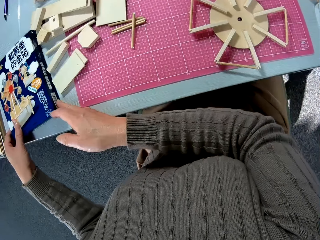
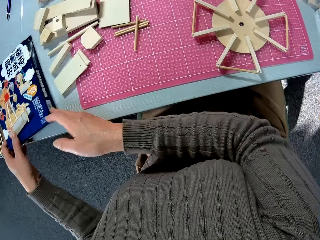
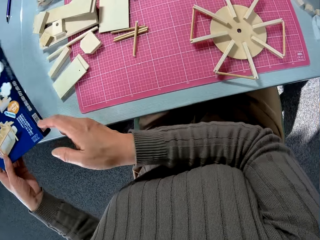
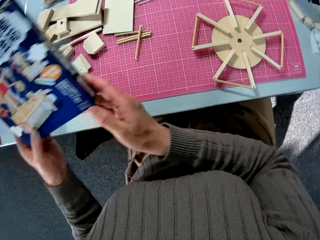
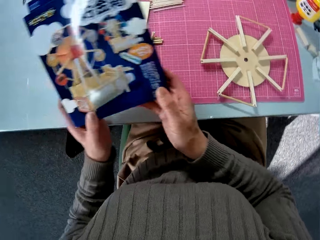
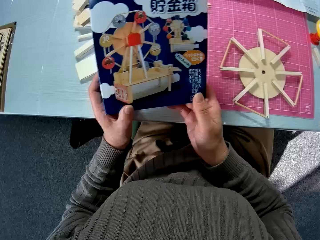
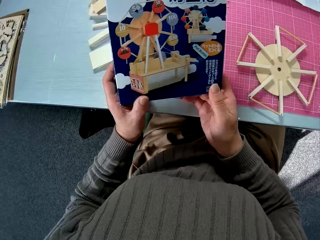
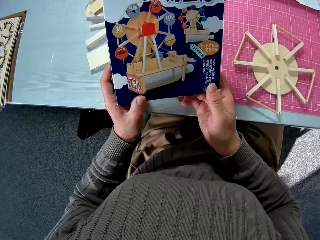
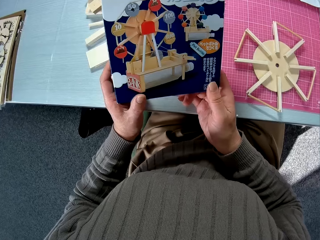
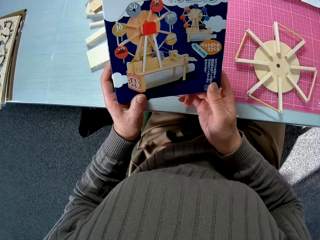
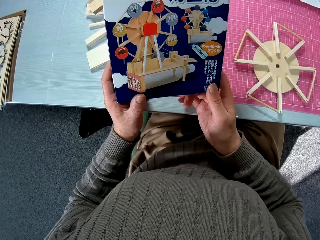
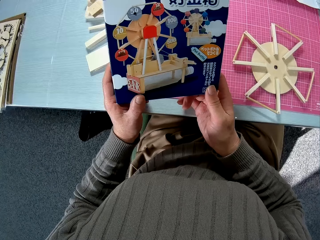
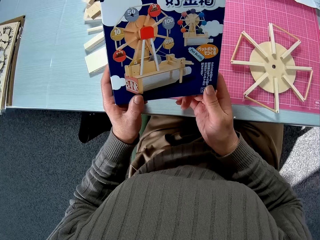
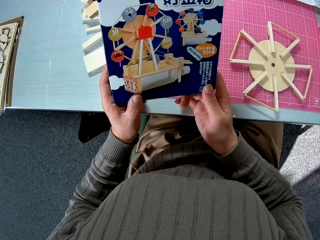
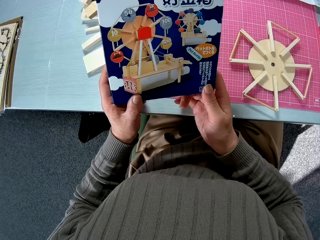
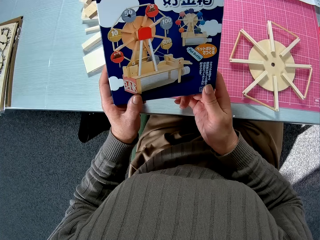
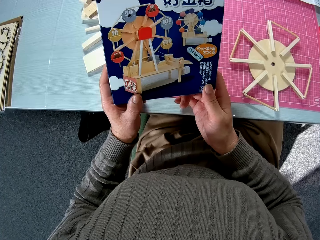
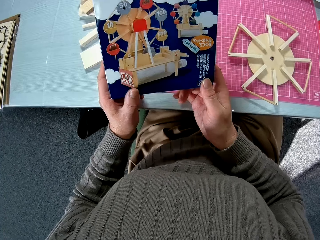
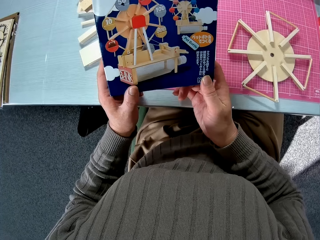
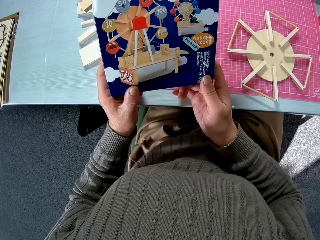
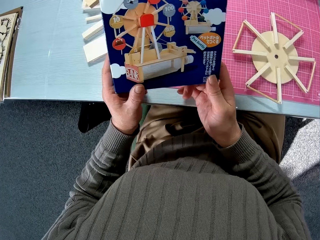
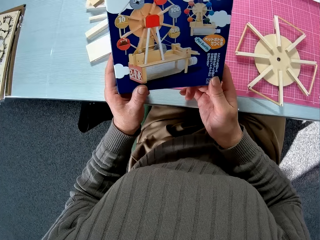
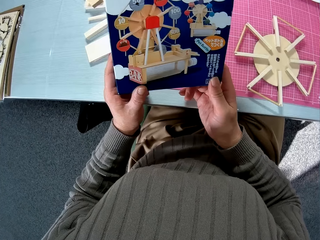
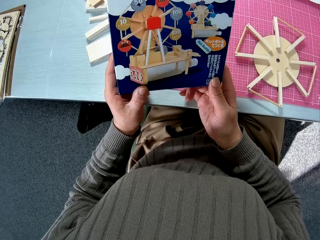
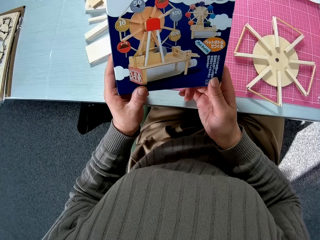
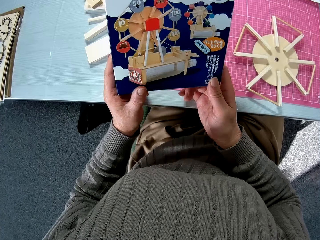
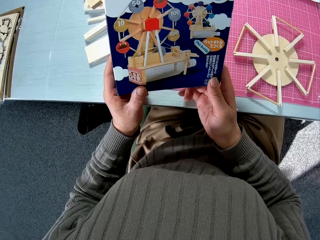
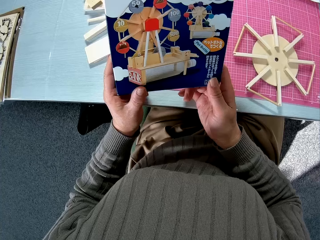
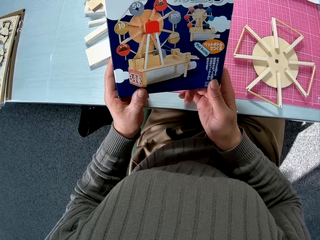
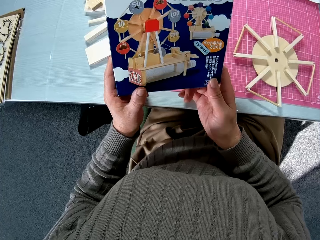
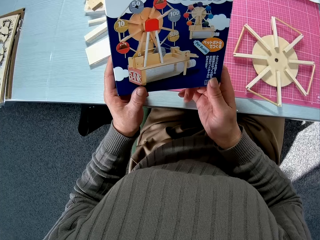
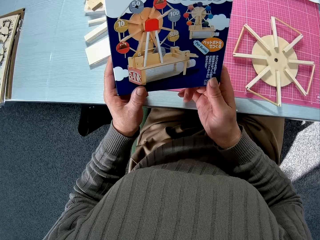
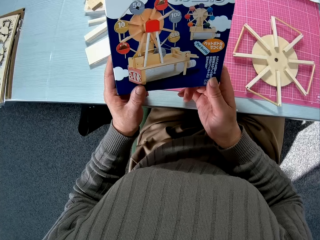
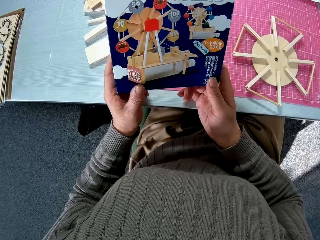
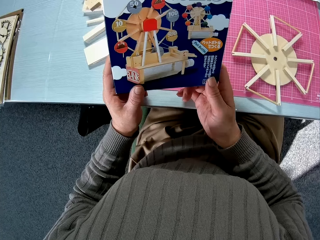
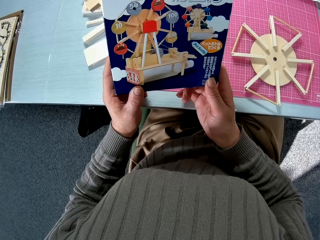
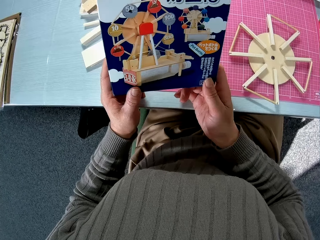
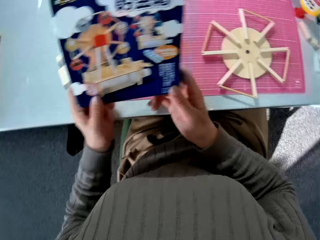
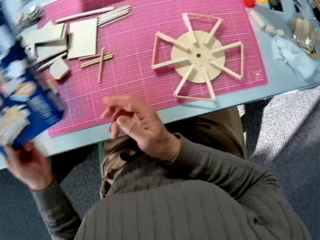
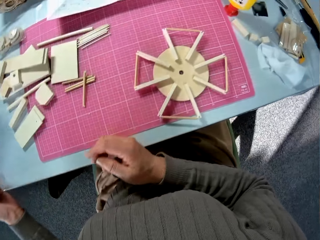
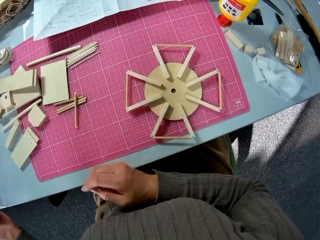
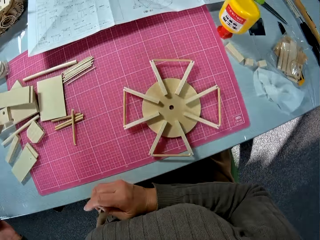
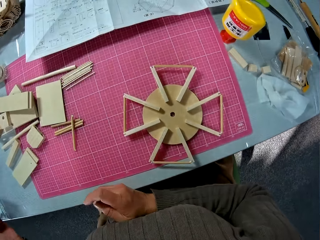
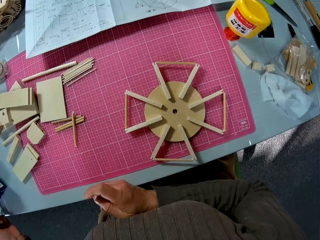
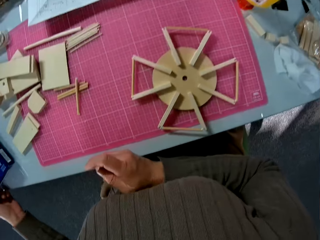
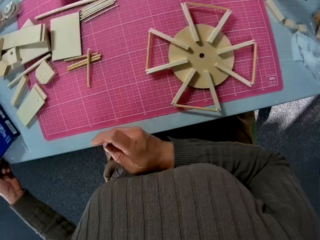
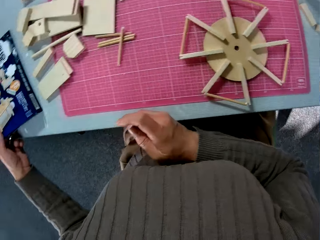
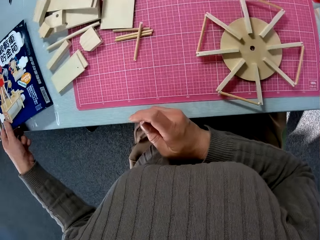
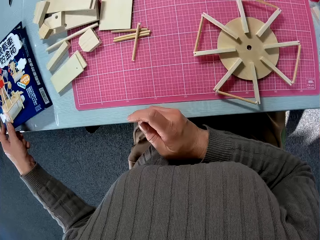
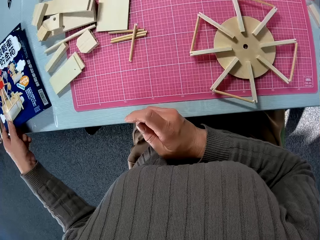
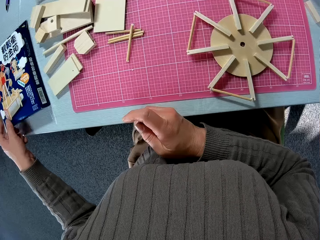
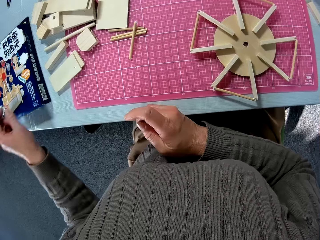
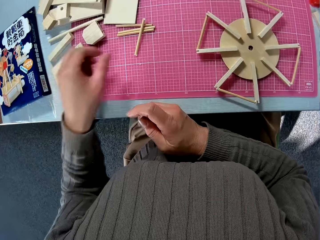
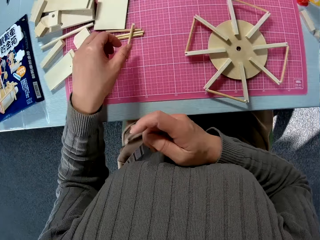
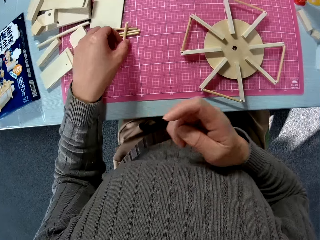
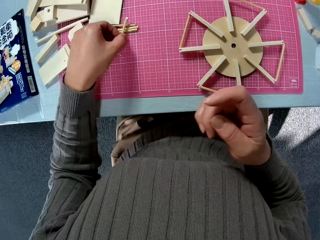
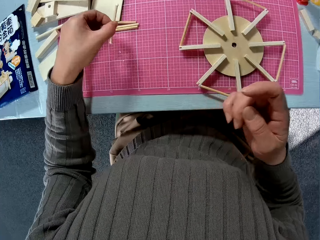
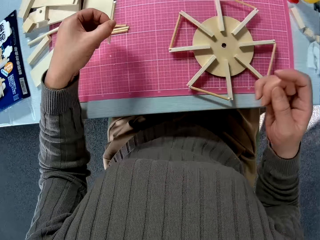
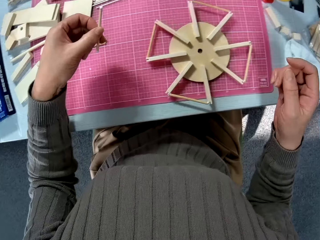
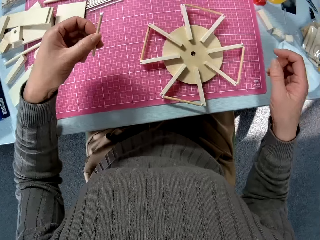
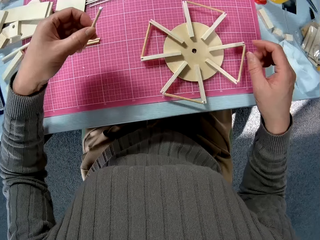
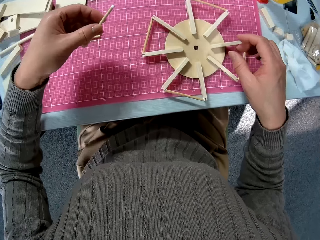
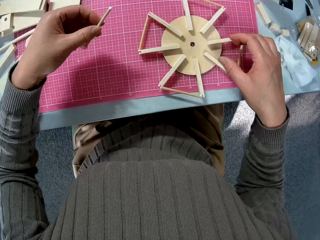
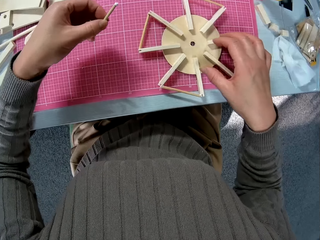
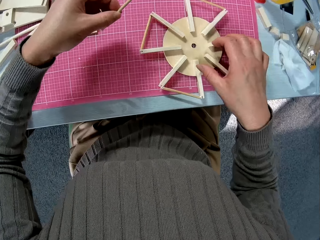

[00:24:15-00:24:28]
The camera wearer reads a piece of paper. They drop the paper on the table. They pick up a wood rod.

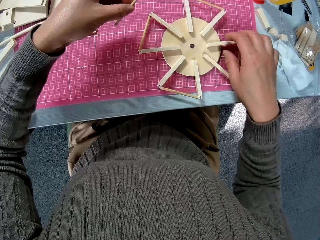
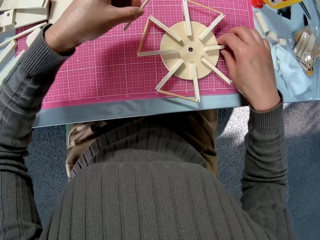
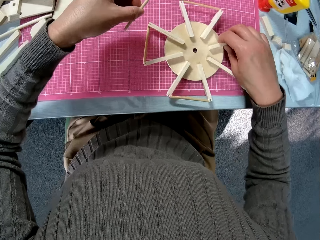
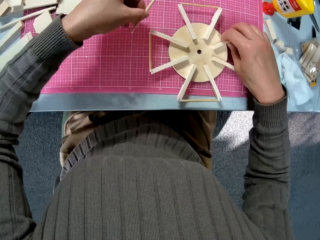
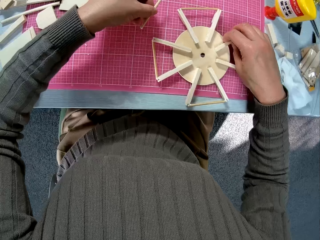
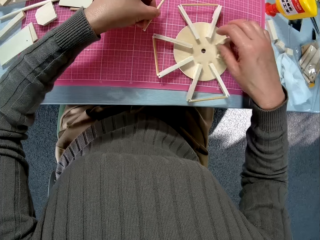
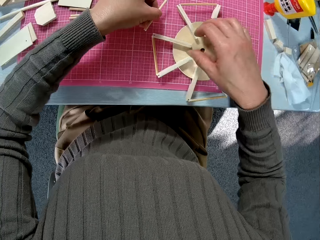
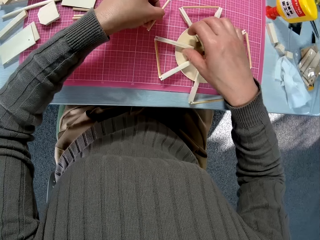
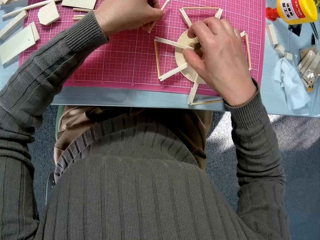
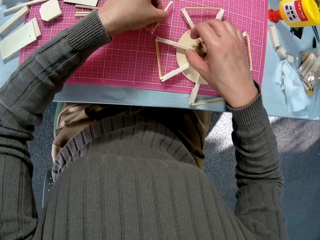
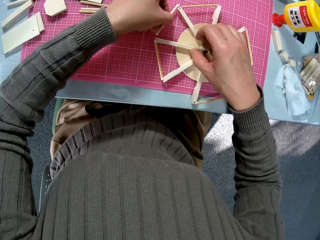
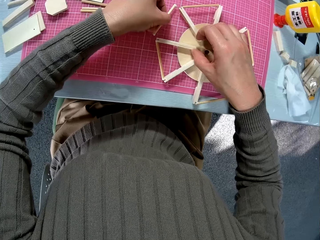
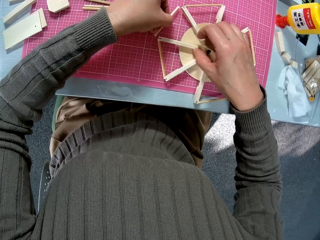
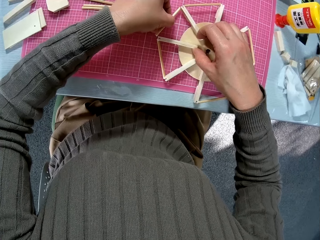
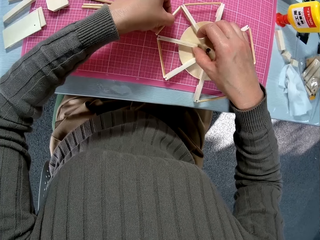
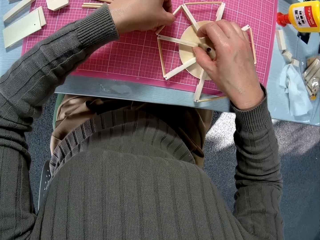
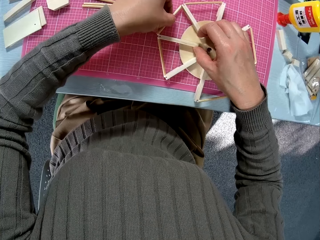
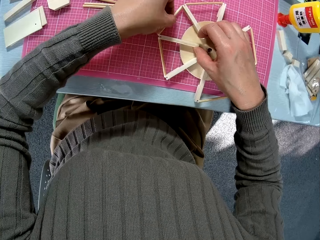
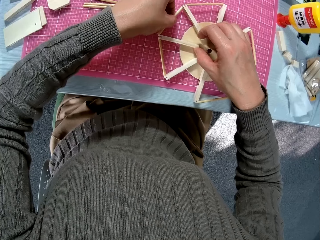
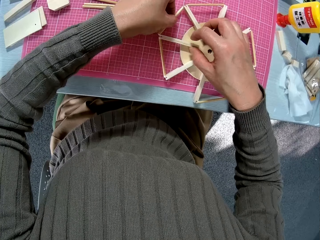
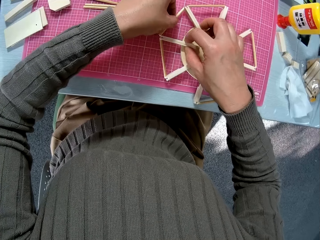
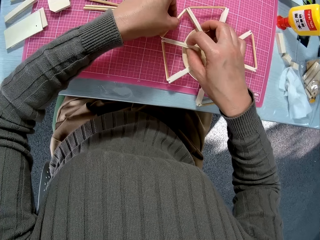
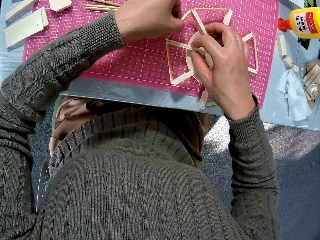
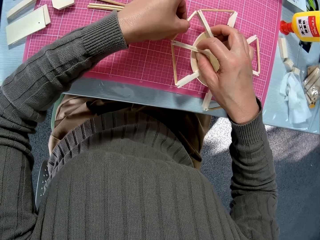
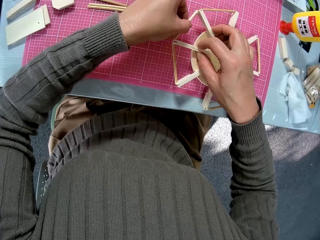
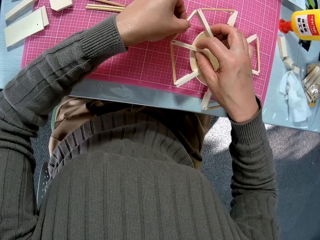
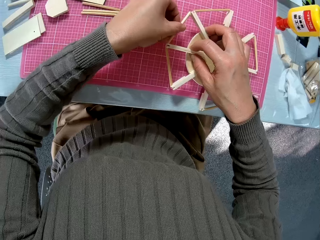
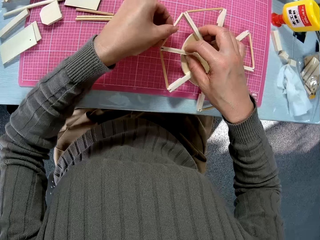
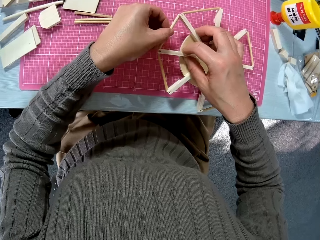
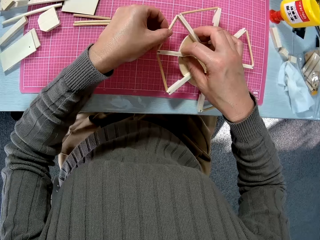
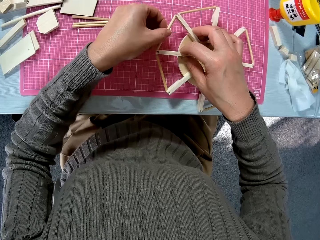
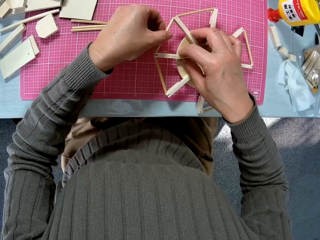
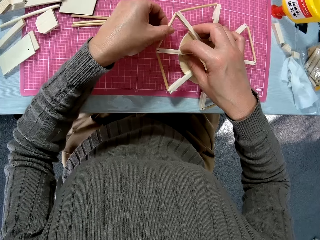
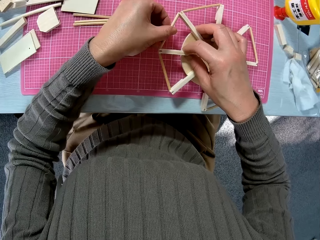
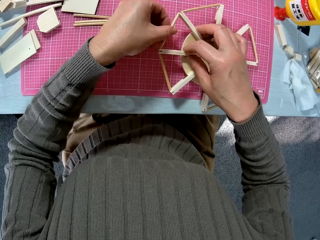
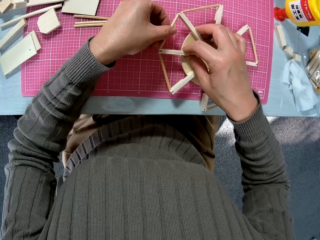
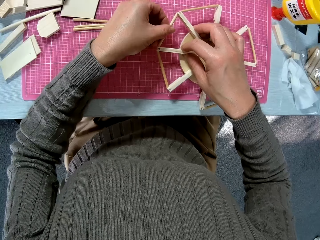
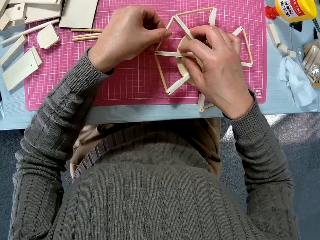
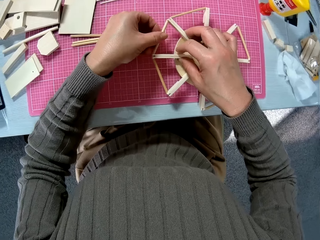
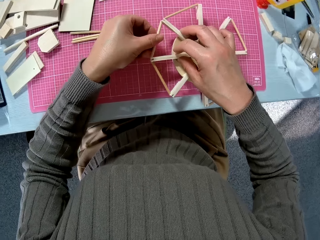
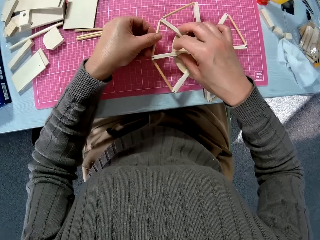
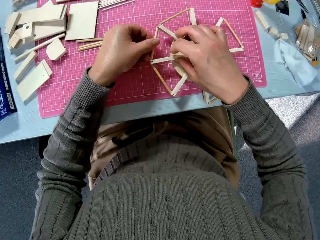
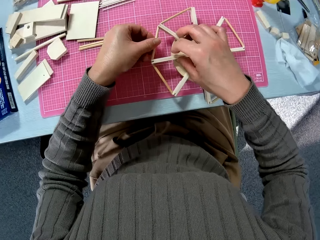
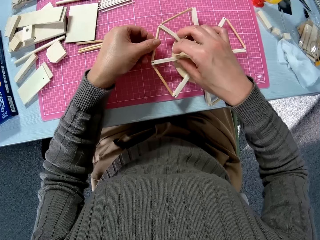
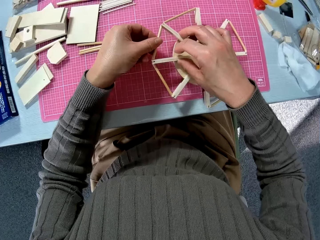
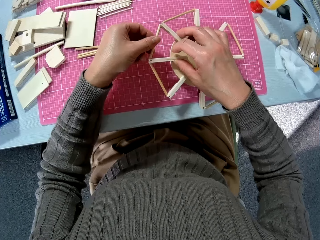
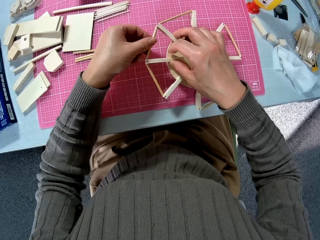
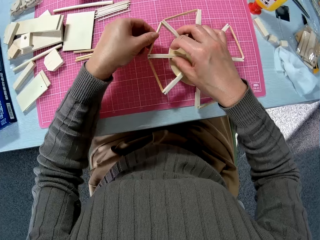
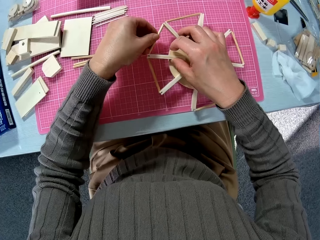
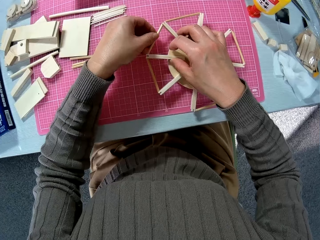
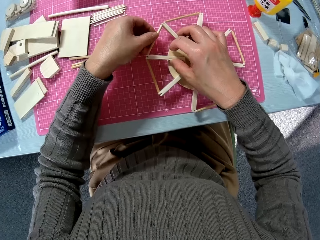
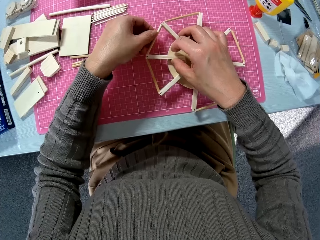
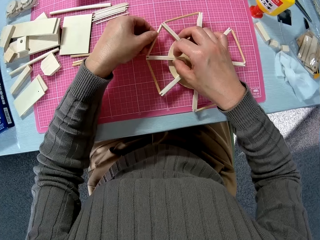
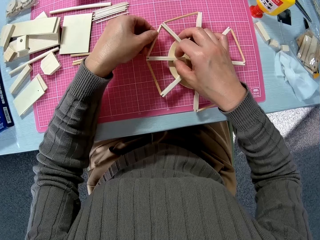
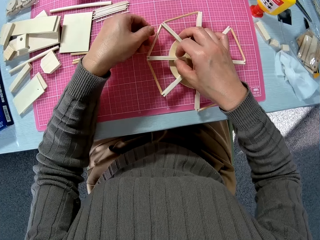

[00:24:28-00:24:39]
The camera wearer moves the wood pet model. They stick a wood rod to the wood pet model.
